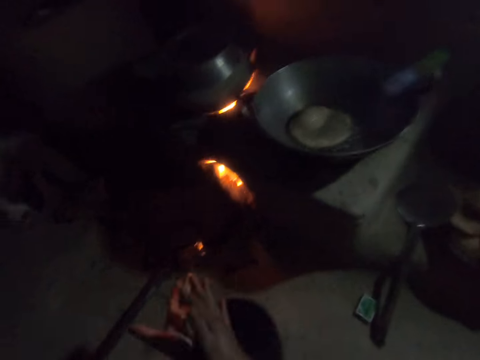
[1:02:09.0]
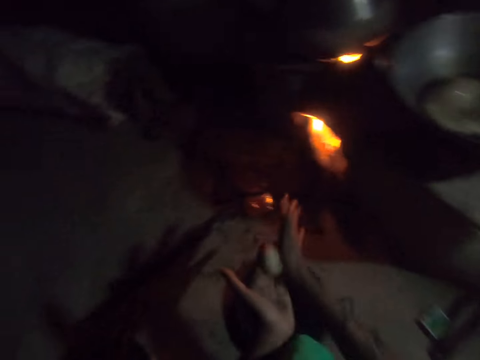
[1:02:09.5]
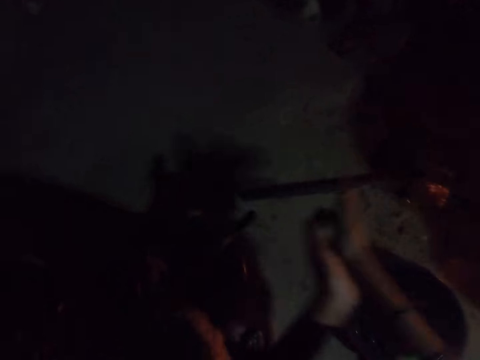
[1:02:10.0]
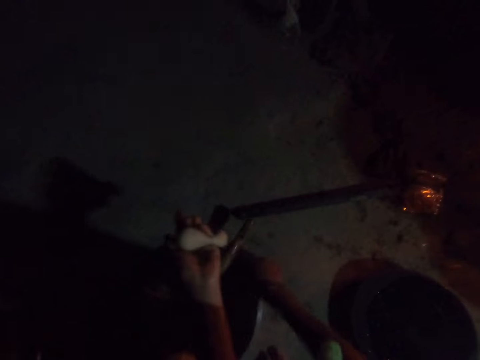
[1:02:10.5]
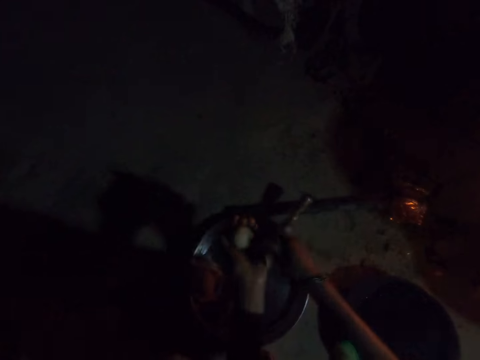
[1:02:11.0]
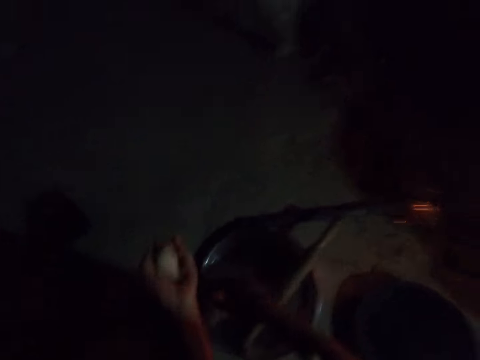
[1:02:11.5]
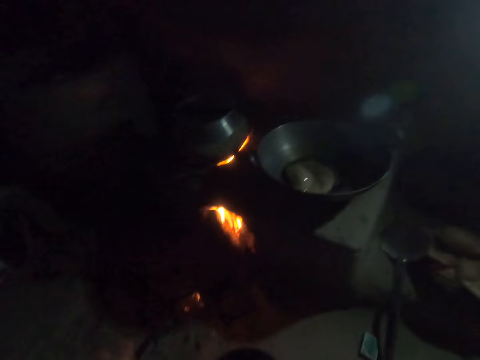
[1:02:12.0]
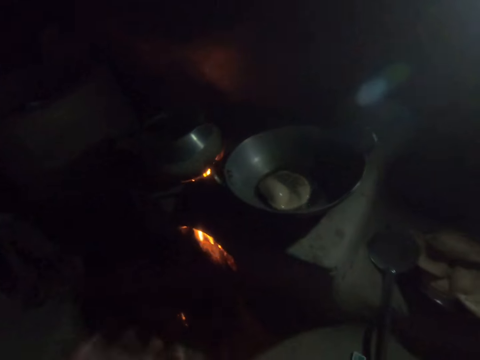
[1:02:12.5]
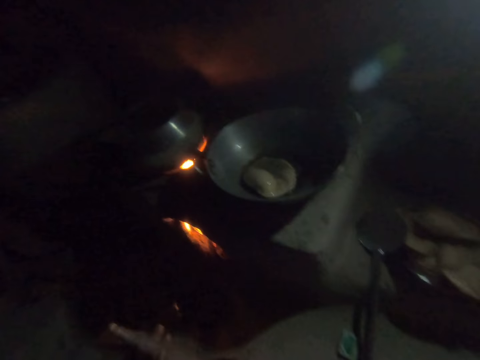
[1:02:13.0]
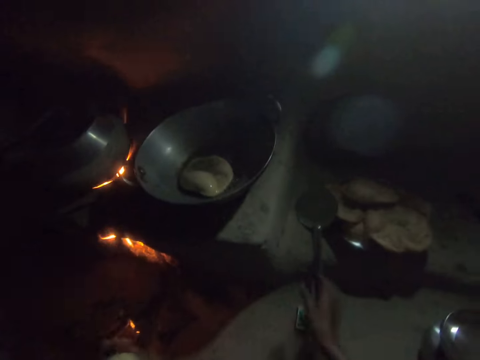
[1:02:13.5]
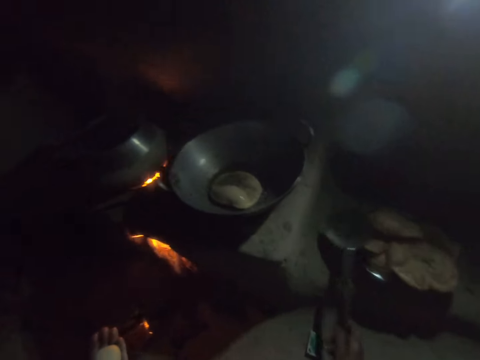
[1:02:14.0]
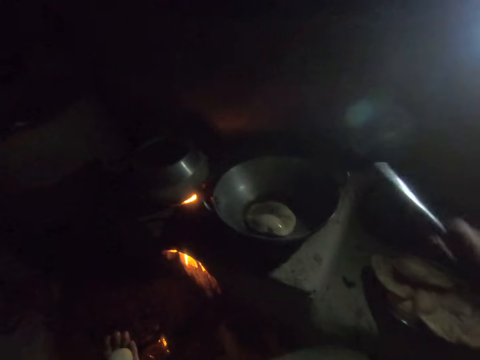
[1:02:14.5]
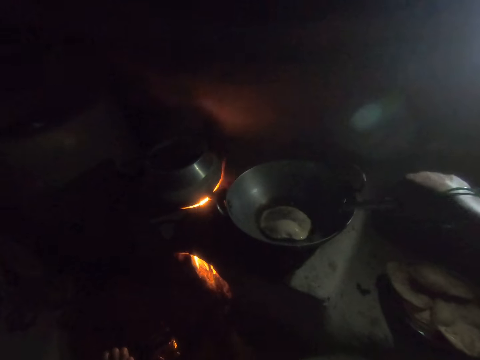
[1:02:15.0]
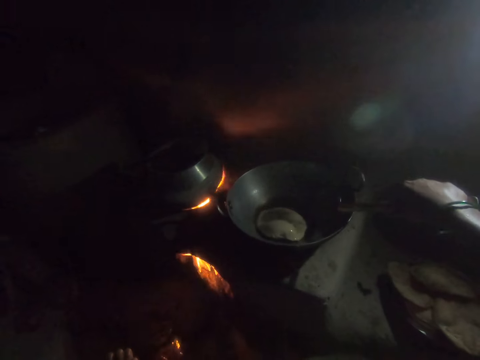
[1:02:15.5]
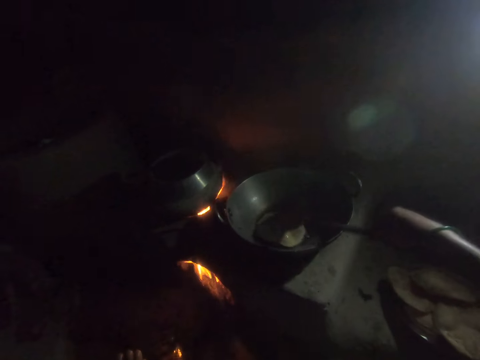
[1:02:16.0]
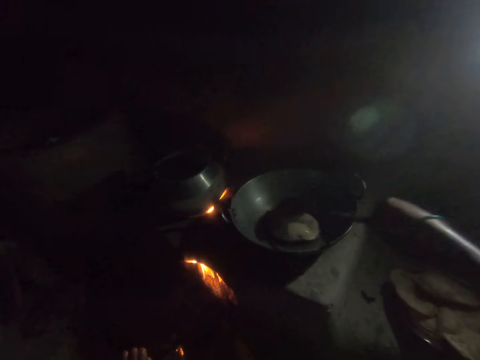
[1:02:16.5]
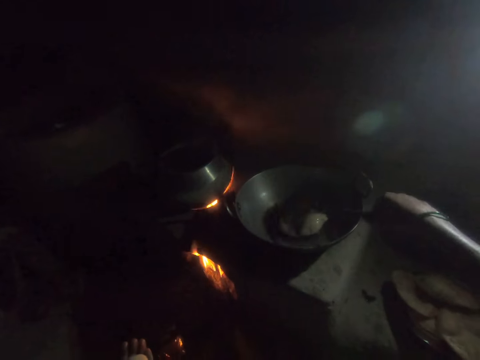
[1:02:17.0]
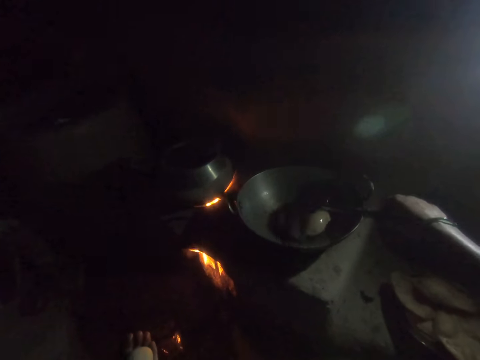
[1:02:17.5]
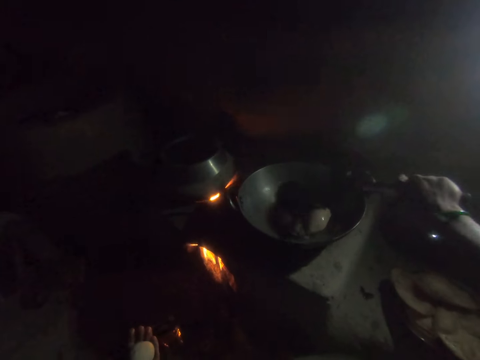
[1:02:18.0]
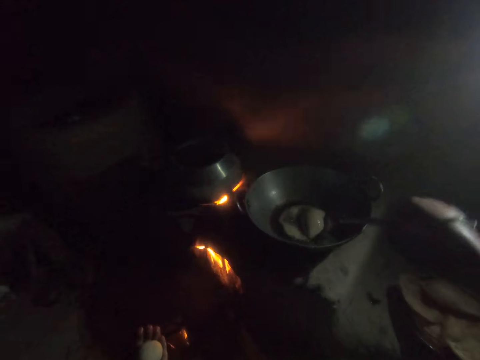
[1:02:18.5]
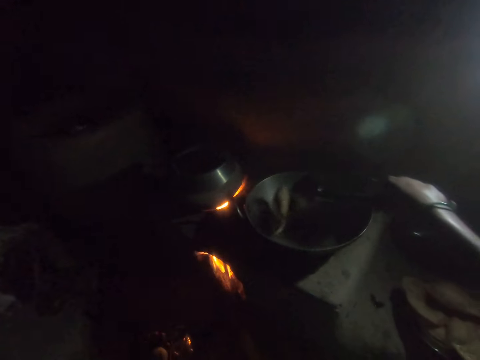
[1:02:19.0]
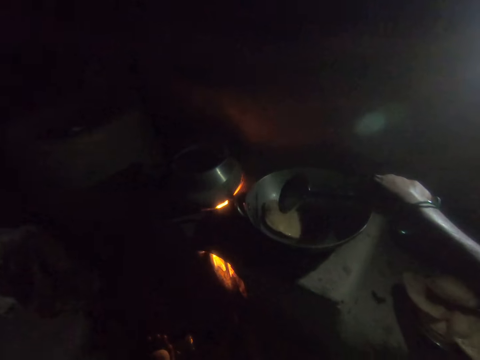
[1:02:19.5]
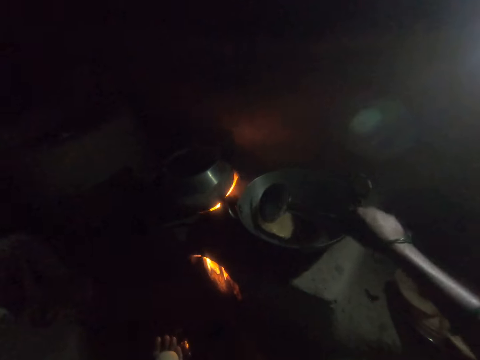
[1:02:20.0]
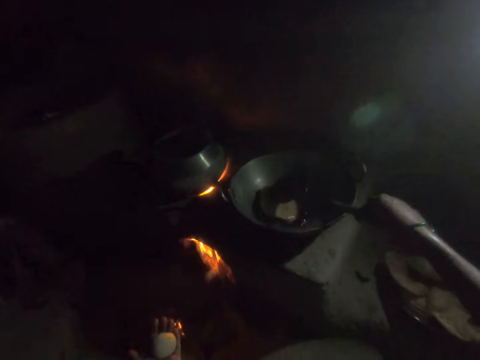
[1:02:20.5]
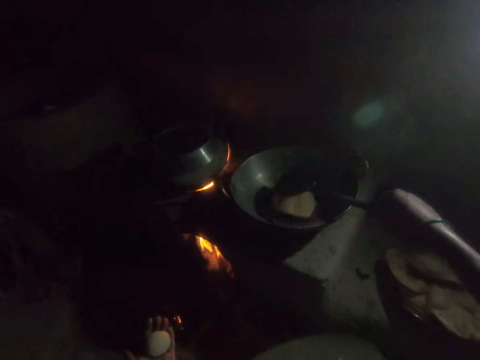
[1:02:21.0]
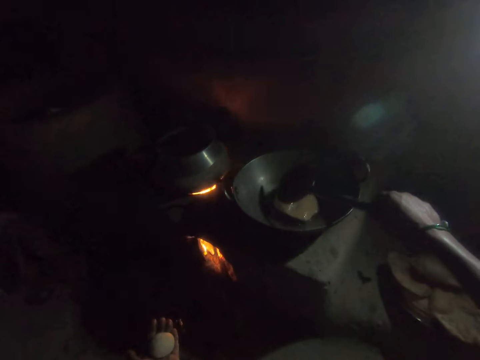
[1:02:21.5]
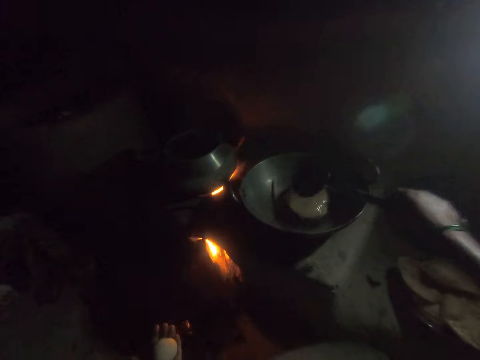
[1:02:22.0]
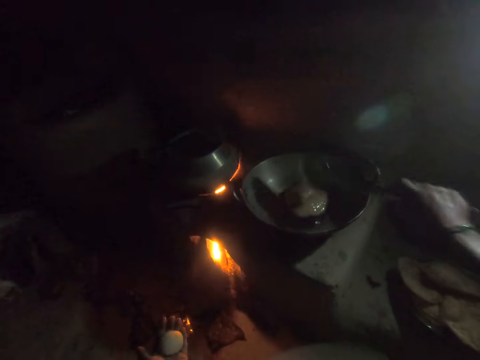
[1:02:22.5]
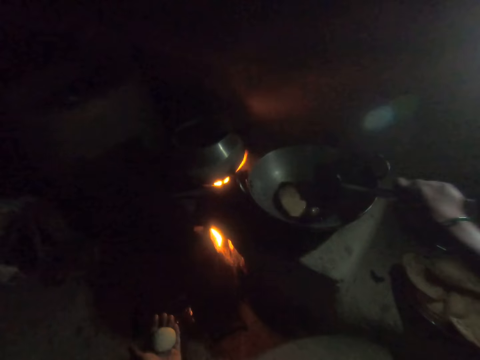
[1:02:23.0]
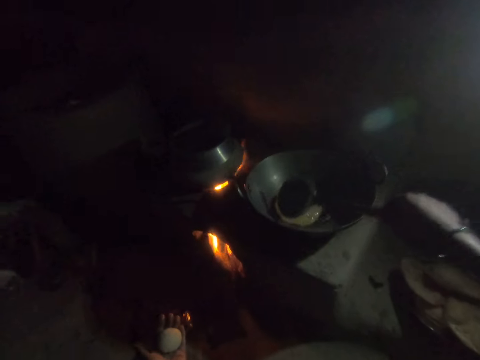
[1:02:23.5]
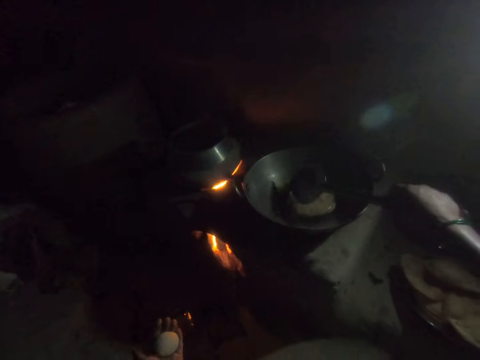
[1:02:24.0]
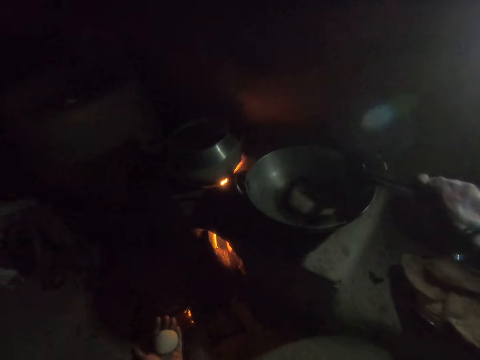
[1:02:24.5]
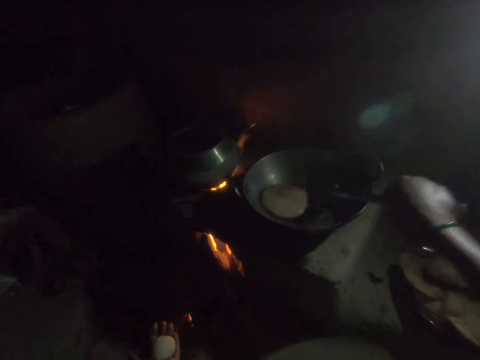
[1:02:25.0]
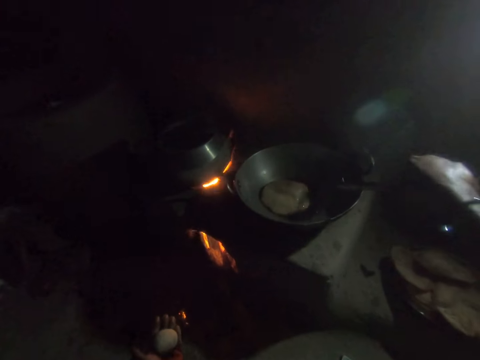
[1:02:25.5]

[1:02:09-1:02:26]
The camera wearer moves a bowl on the floor with her right hand. She cuts dough from the dough in her left hand. She places the dough into the bowl on the floor. She rolls dough with both her hands. She picks up the spoon from the plate with her right hand. She turns the dough in the frying pan with the spoon in her right hand. She turns the chapati over. She taps the chapati.

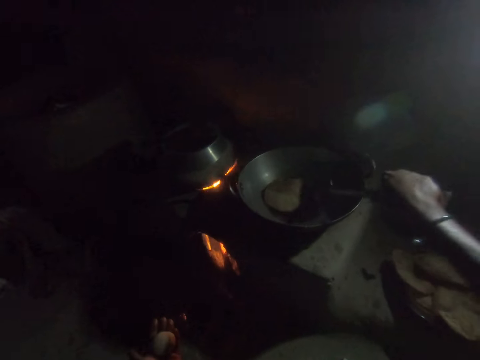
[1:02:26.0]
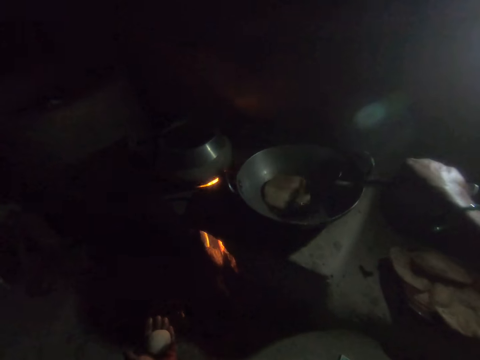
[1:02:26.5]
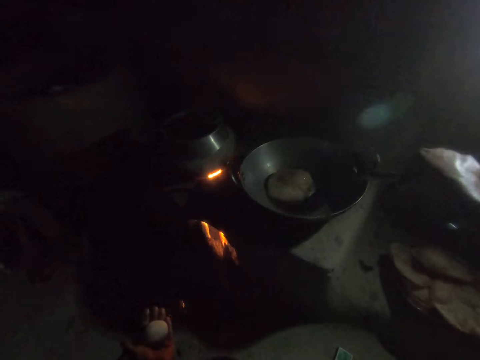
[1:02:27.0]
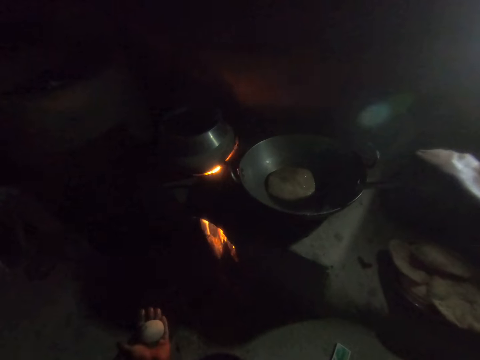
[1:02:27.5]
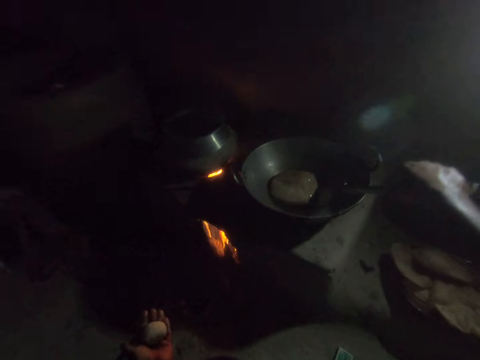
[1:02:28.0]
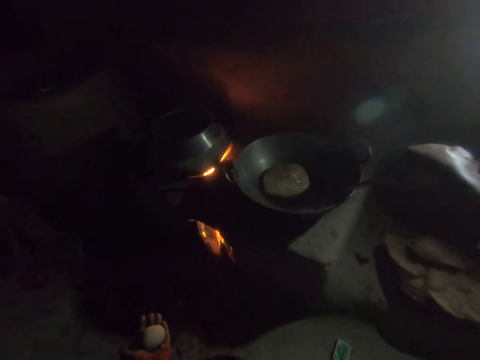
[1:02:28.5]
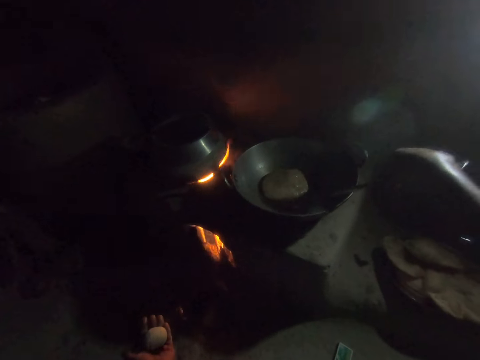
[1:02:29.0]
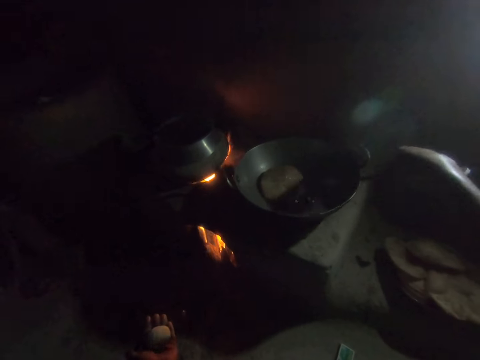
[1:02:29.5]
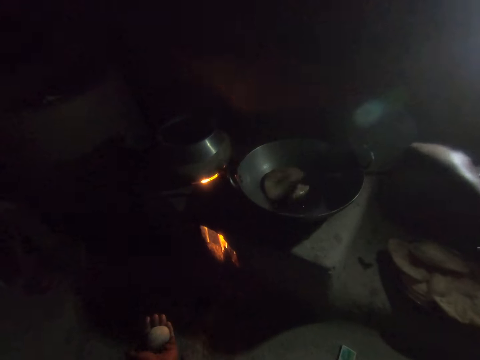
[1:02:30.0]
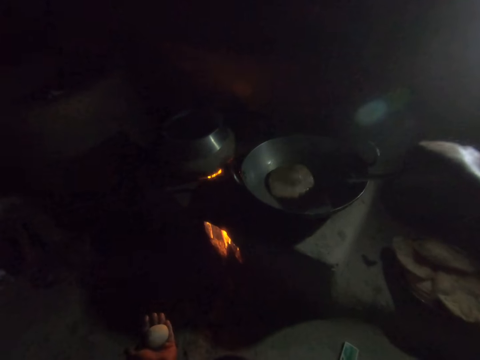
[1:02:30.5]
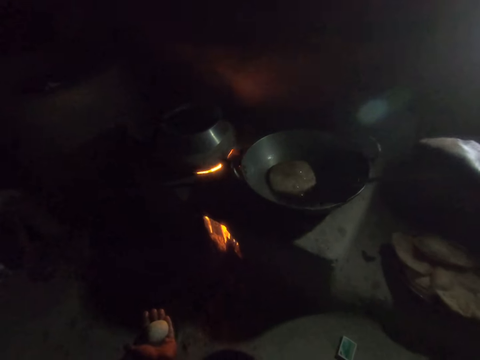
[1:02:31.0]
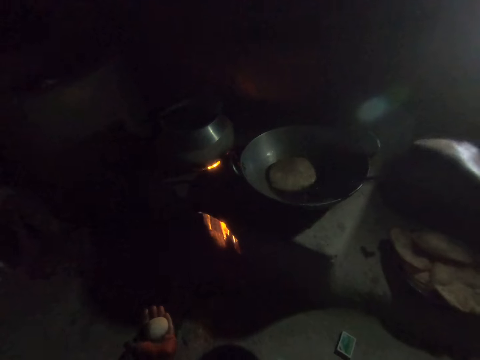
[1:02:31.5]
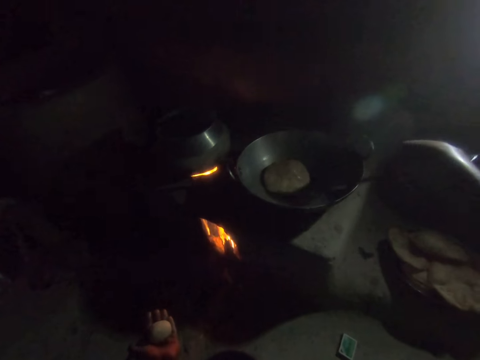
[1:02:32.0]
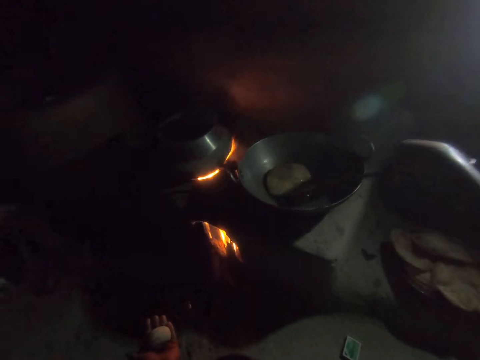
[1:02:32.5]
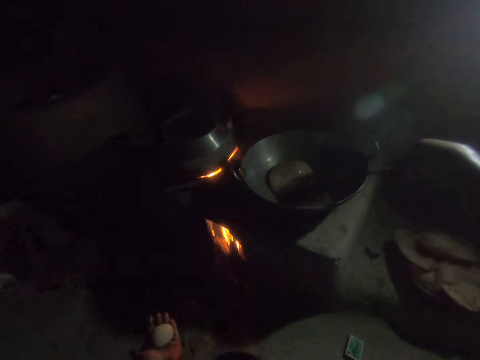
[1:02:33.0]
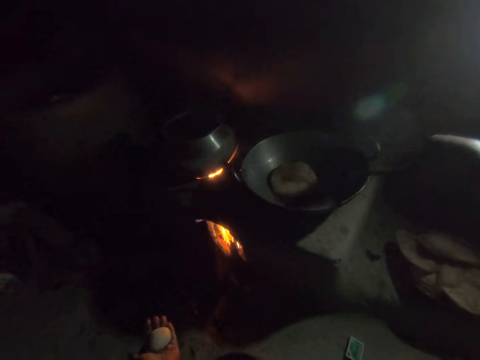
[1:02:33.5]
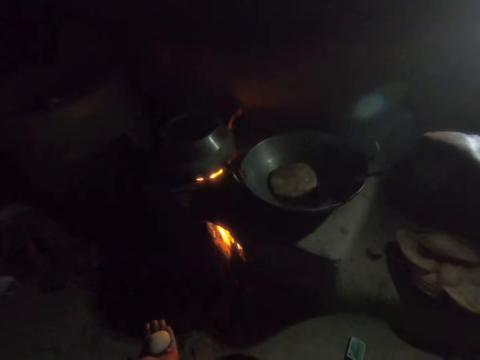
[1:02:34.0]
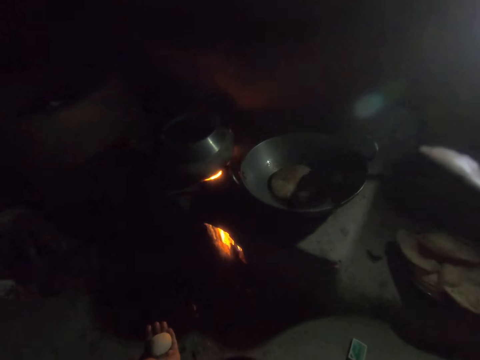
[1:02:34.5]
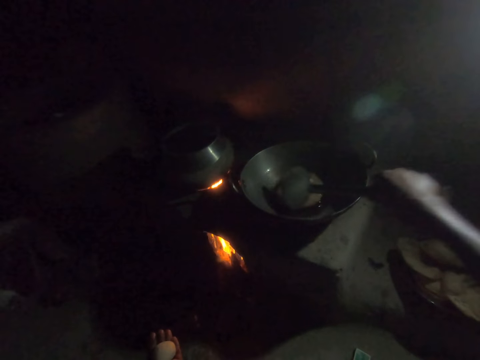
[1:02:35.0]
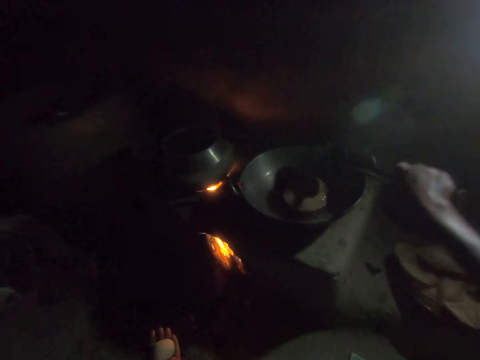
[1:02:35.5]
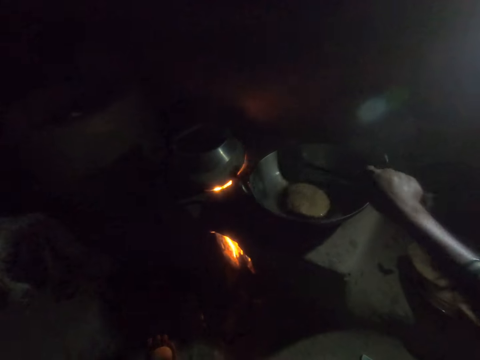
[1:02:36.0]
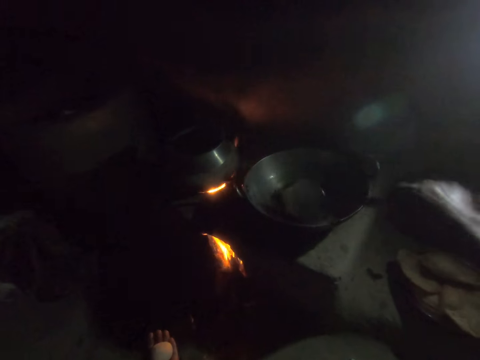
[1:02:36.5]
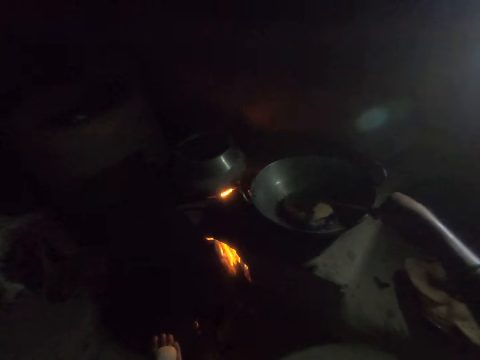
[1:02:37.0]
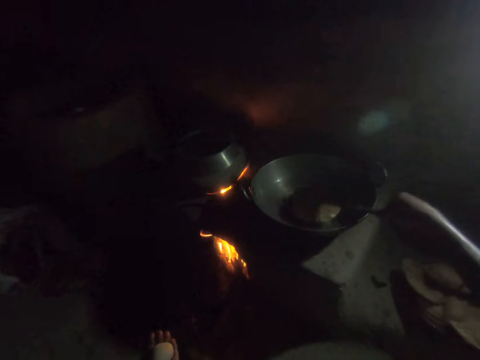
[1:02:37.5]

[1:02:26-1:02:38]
The camera wearer puts oil on the chapati.
